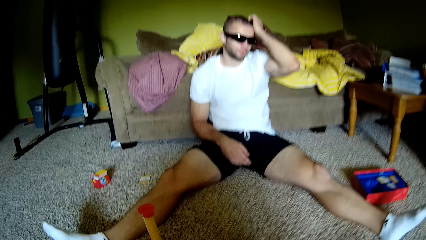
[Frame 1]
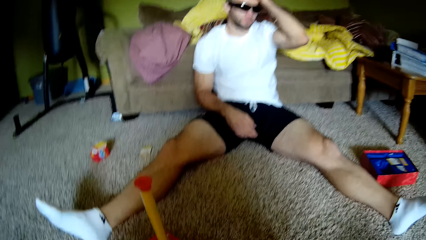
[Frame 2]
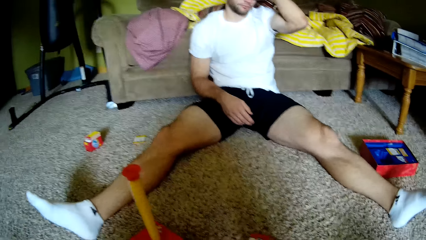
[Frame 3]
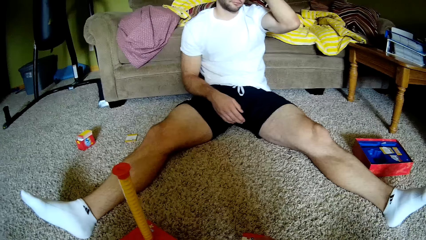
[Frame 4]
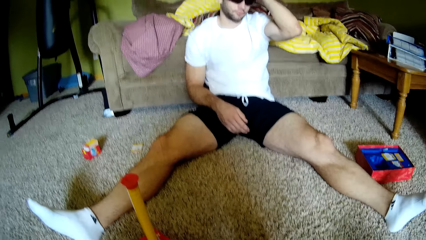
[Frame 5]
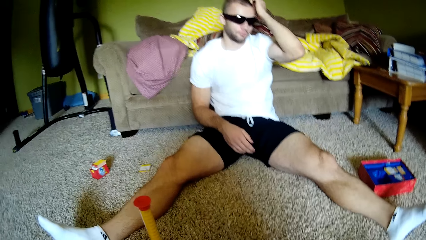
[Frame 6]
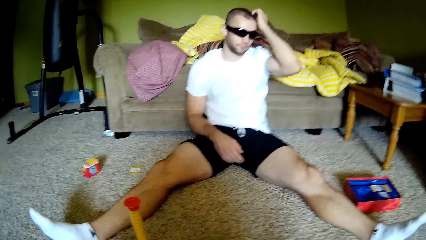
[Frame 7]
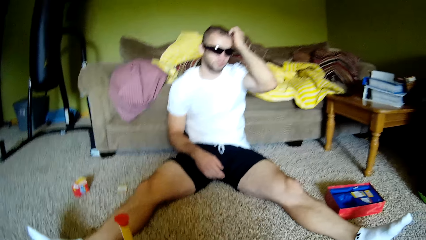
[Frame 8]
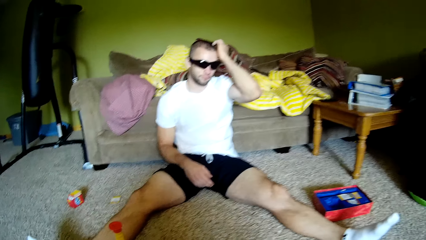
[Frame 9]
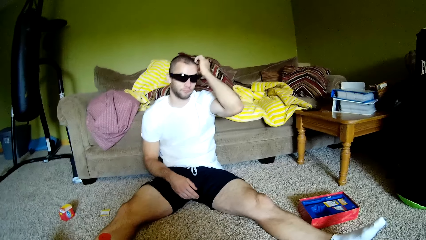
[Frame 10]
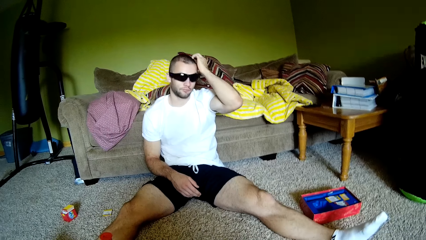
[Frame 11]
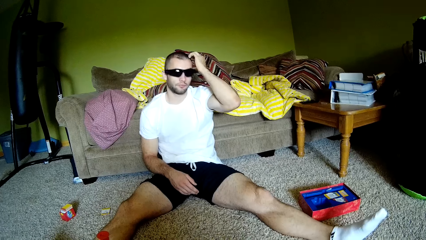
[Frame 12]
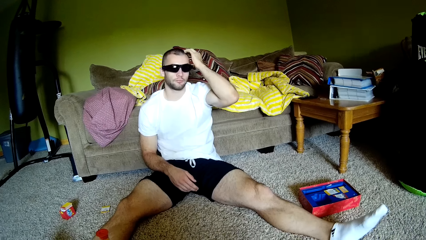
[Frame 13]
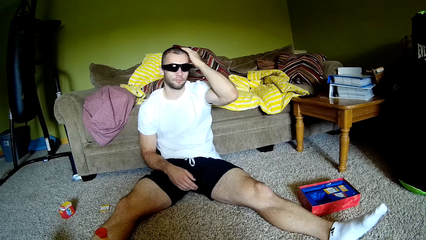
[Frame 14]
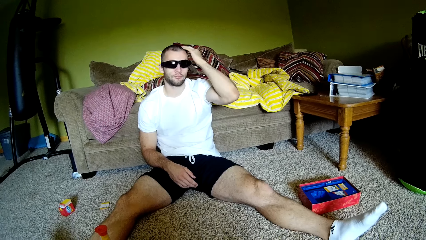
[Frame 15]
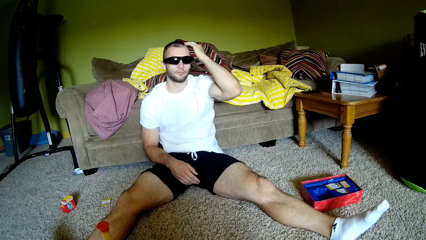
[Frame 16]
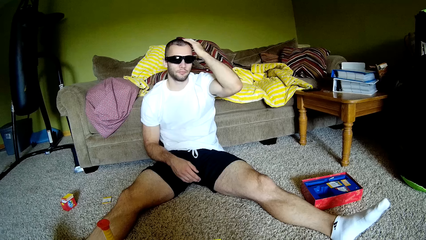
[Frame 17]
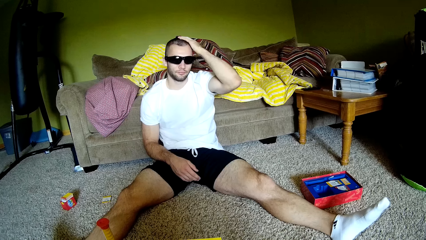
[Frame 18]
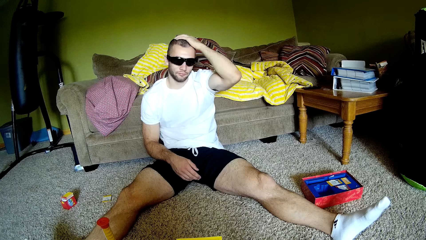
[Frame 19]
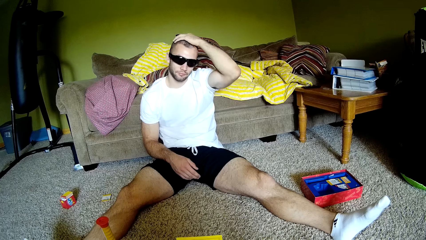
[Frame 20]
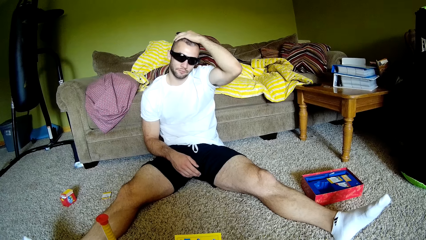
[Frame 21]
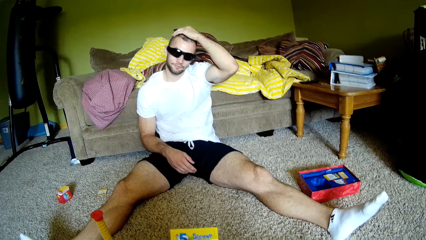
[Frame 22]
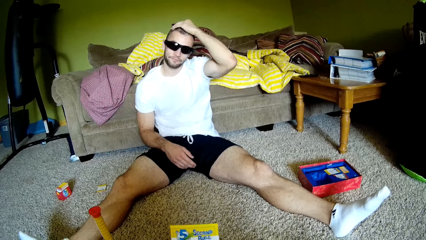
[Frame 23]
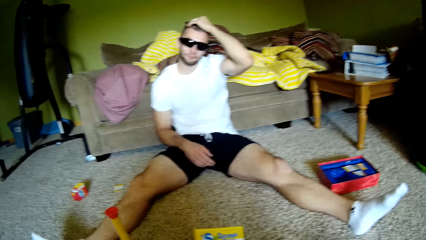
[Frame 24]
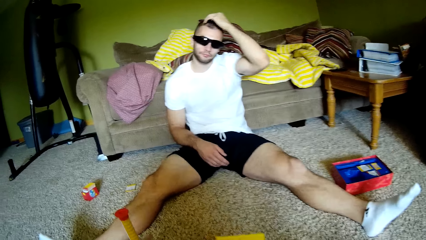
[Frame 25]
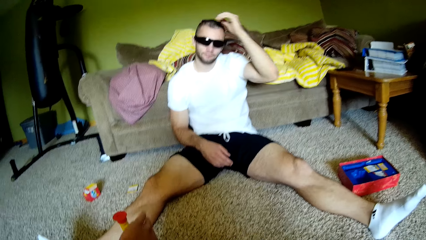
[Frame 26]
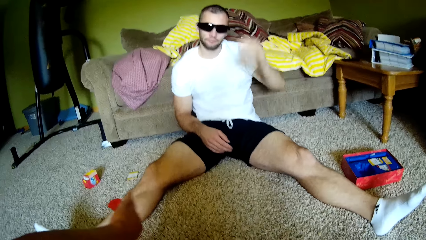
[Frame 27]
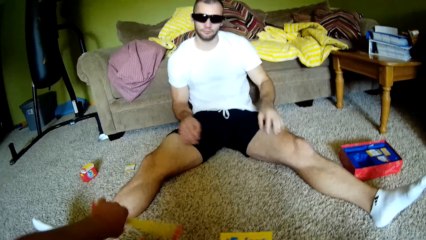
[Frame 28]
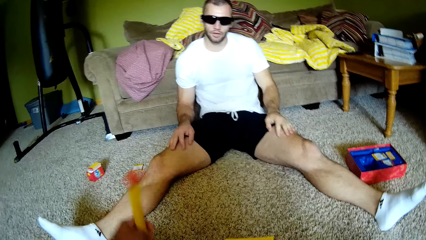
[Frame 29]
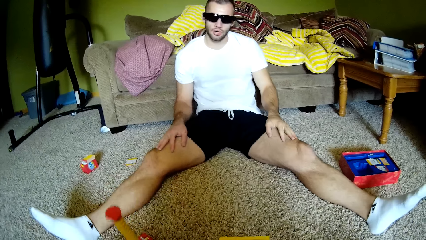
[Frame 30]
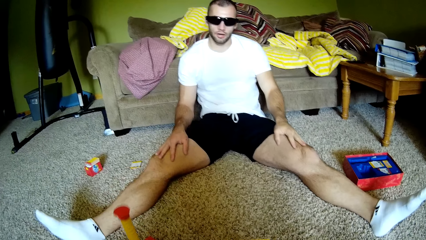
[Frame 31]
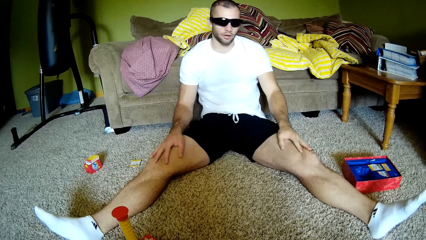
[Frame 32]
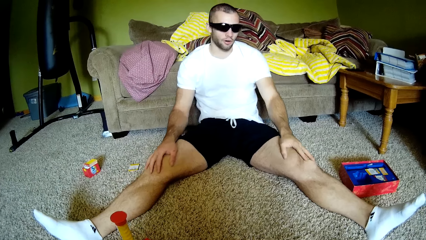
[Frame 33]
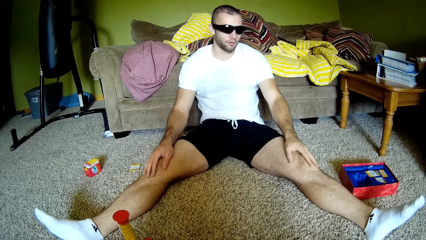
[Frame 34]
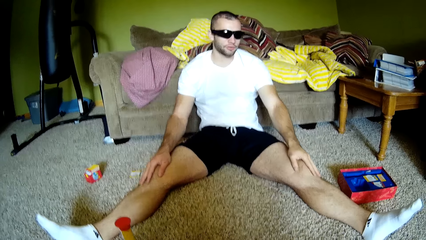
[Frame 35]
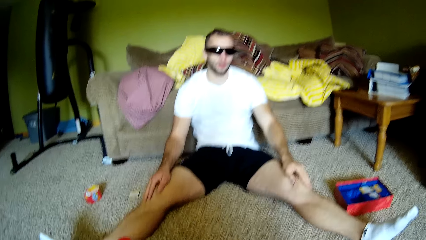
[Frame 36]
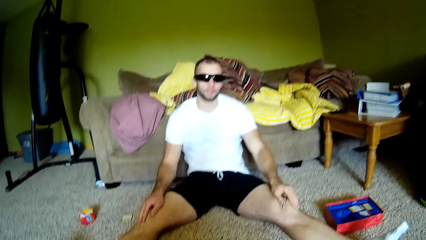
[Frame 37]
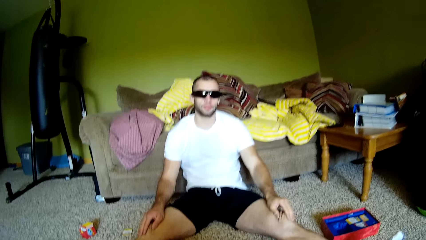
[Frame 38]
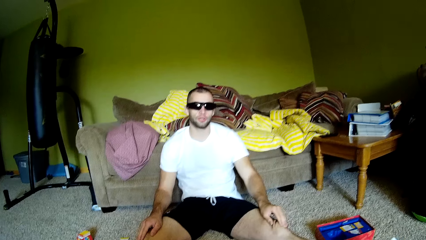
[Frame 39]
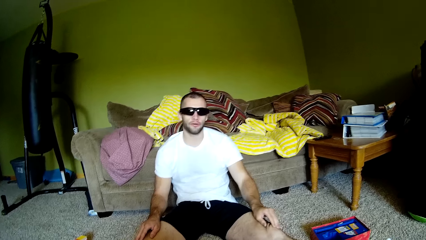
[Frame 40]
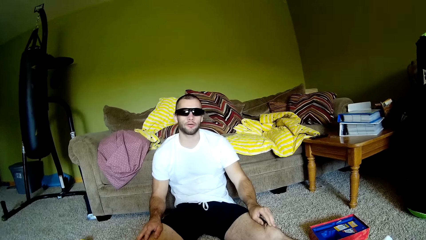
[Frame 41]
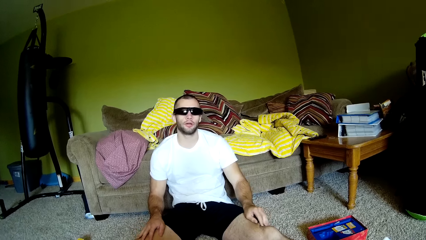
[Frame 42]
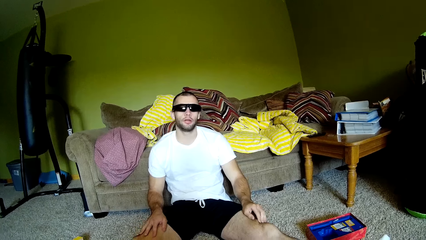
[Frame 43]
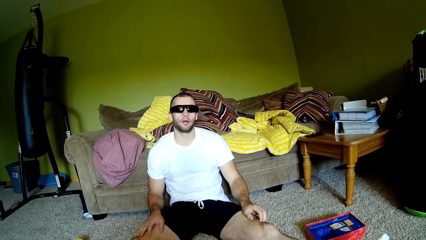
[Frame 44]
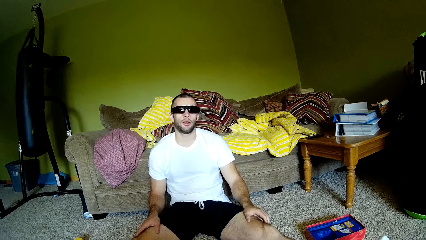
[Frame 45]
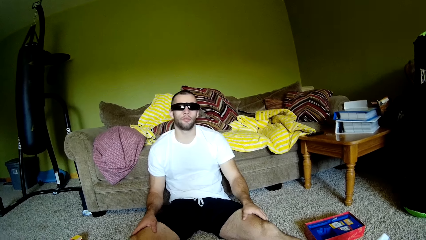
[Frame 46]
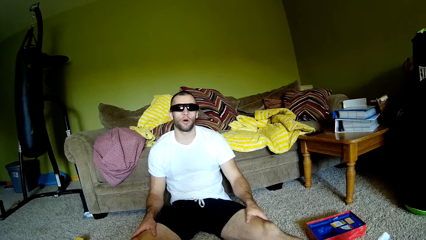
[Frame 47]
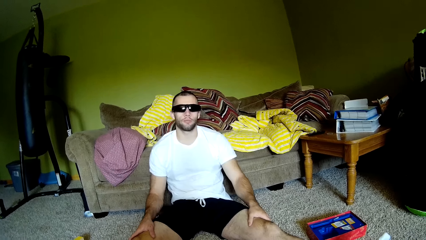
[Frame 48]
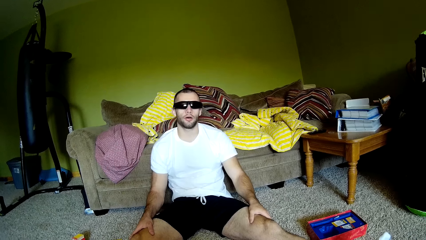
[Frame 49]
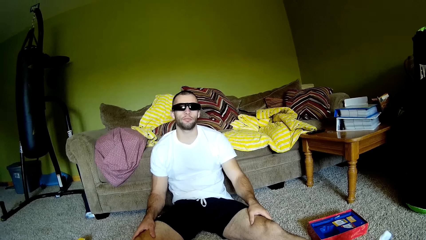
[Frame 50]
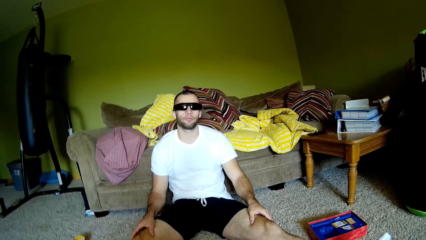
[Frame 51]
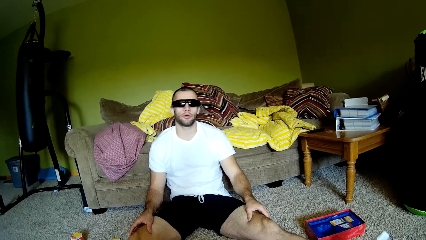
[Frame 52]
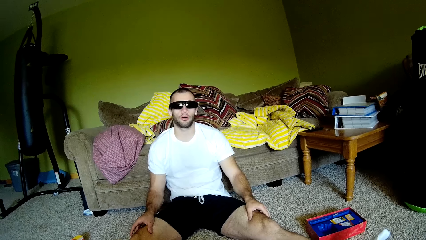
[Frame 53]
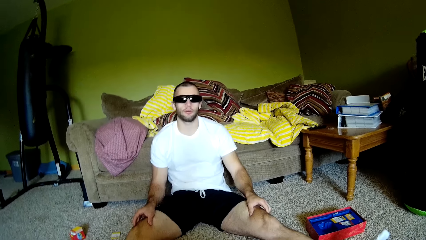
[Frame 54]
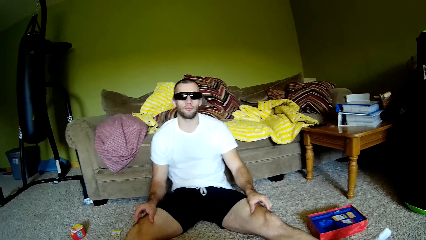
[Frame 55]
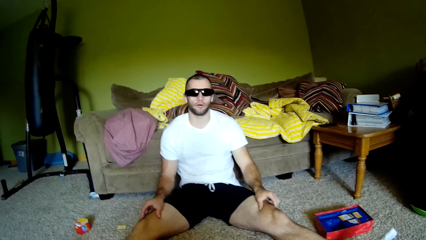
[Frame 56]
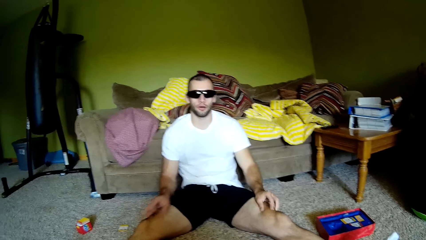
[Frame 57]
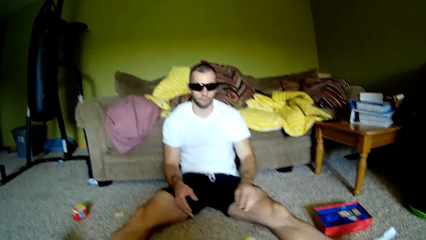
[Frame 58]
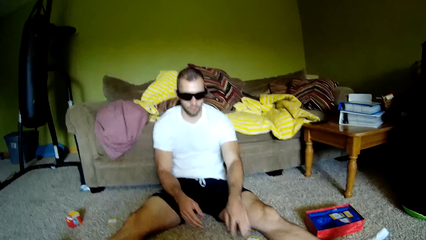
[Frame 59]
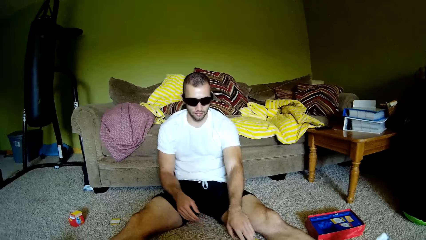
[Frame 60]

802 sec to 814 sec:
A man scratches his head. The camera wearer speaks to the man. They hold a card in hand and flip the yellow pole. The man rubs his legs and speaks to the camera wearer.

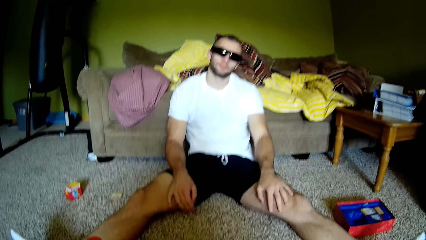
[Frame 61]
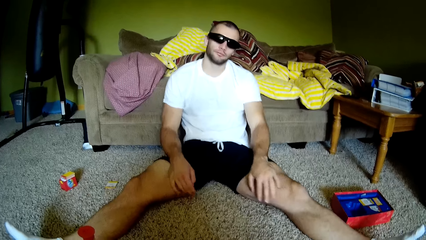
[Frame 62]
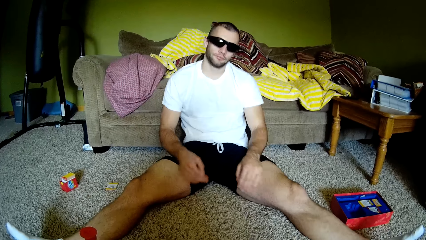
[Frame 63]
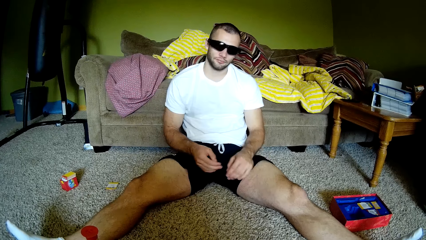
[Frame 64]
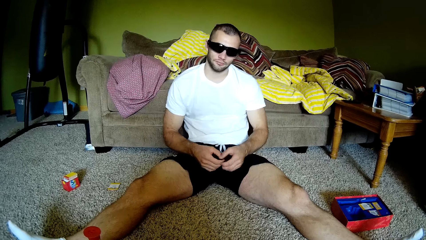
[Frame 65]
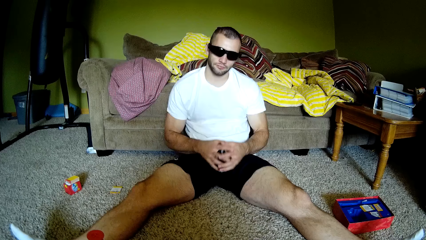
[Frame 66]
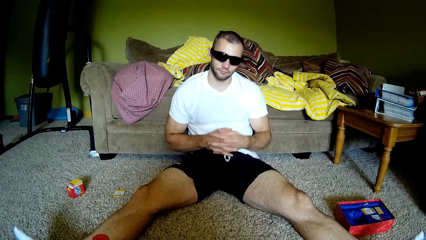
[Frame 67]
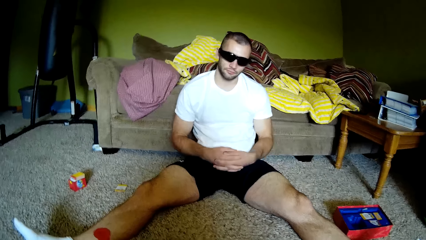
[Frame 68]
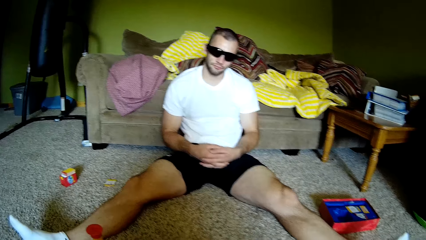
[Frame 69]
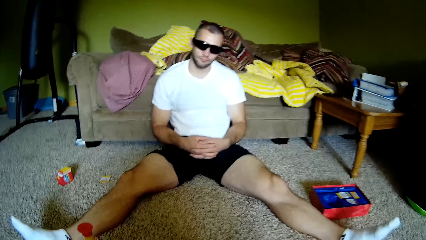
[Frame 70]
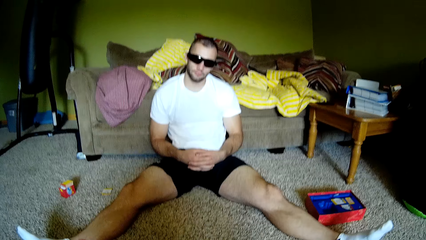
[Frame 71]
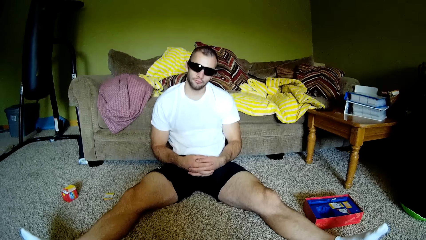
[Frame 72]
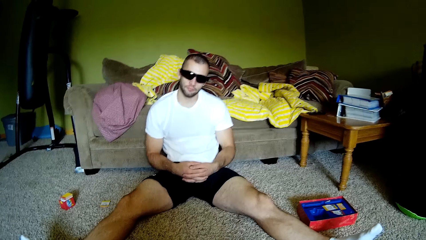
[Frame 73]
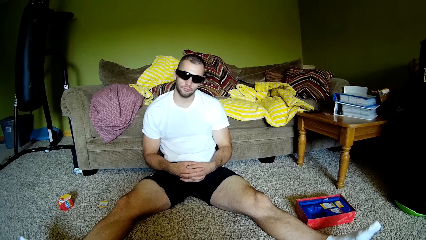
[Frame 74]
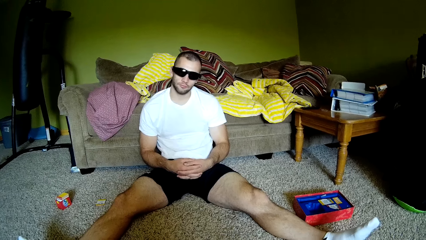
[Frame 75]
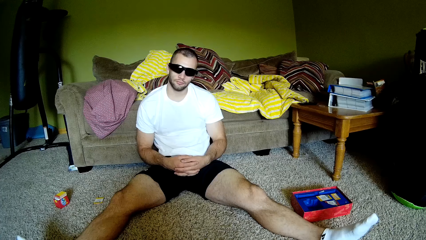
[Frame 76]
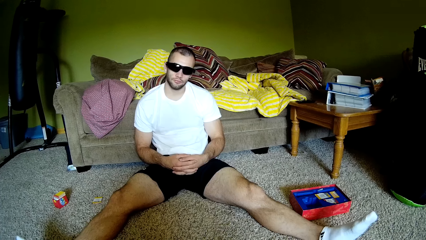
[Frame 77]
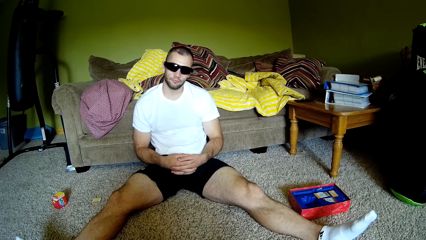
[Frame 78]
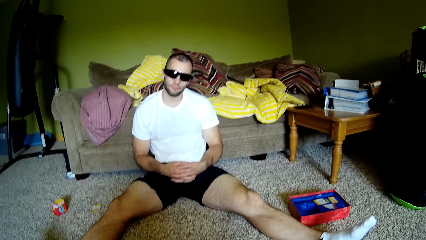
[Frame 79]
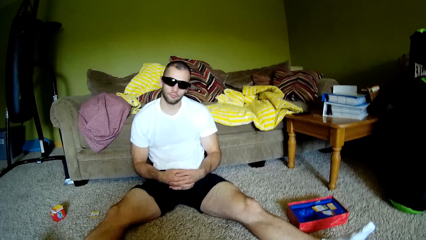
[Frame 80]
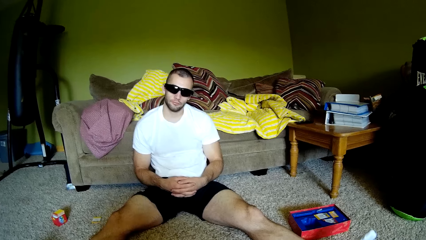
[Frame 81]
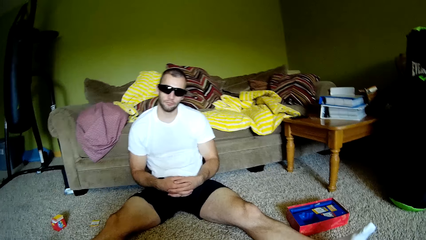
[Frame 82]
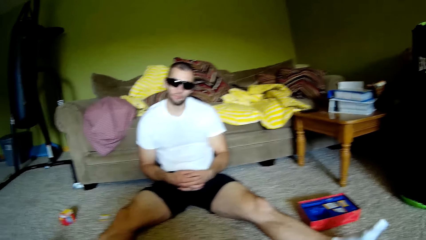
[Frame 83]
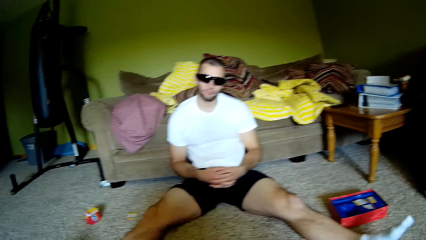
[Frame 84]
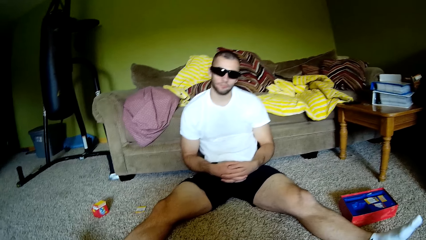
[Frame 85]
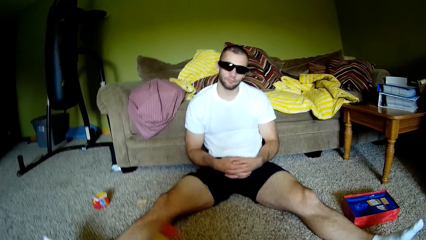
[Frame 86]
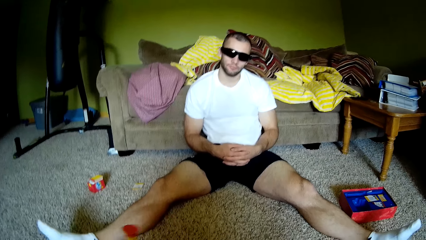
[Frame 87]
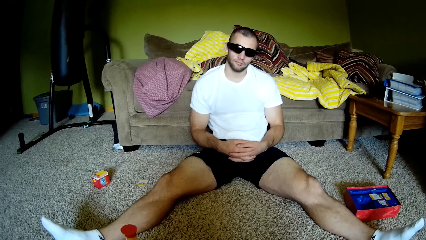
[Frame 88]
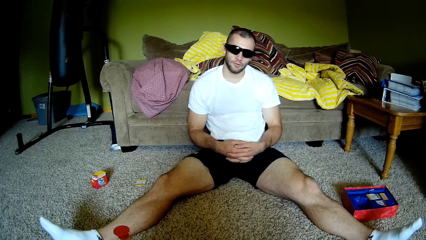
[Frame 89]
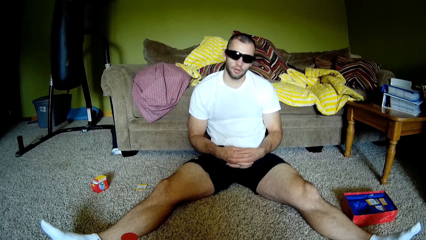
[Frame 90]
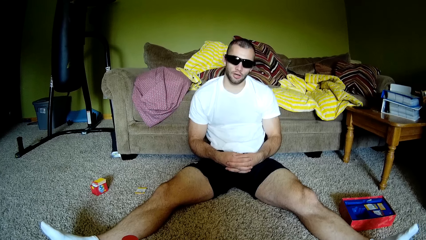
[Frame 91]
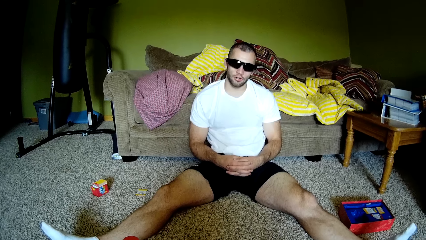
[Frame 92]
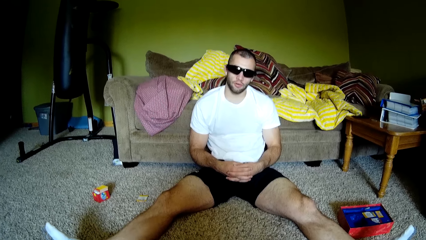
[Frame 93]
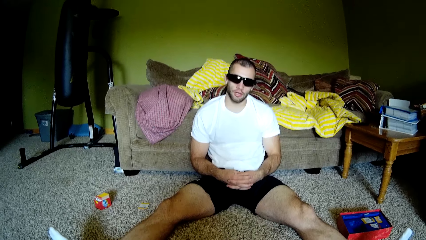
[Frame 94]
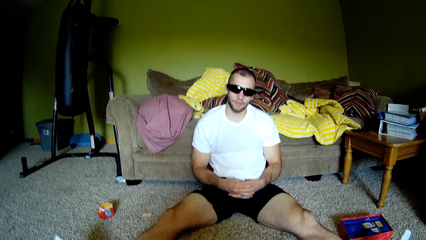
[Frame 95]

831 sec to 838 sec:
The camera wearer looks at a man. They talk to the man. They hold a toy.
